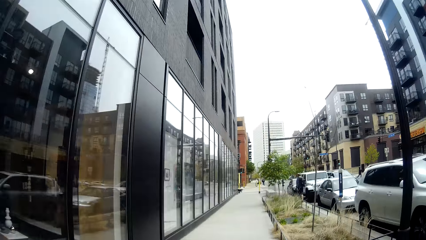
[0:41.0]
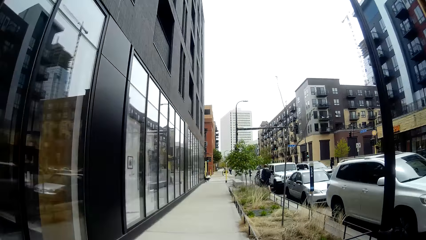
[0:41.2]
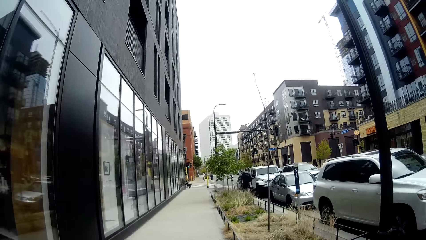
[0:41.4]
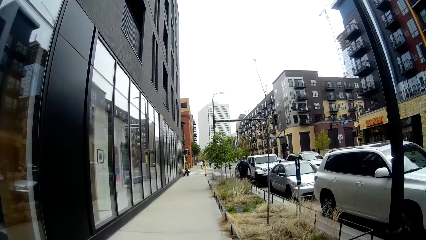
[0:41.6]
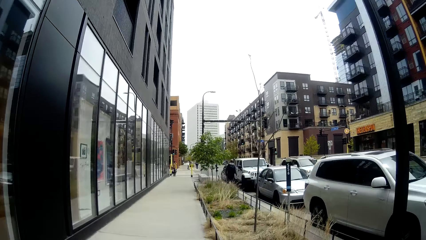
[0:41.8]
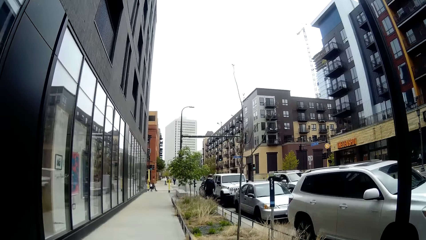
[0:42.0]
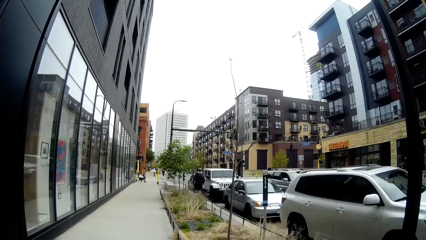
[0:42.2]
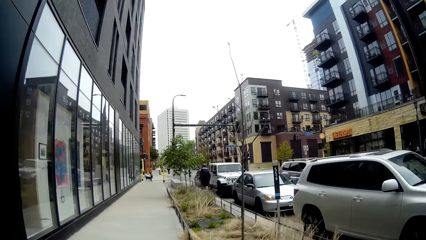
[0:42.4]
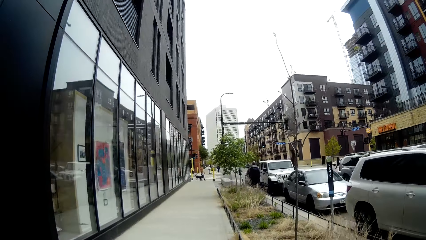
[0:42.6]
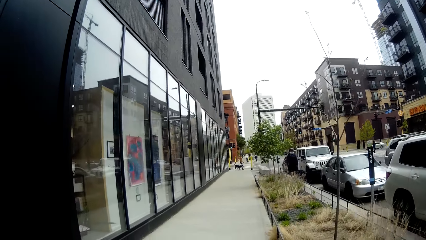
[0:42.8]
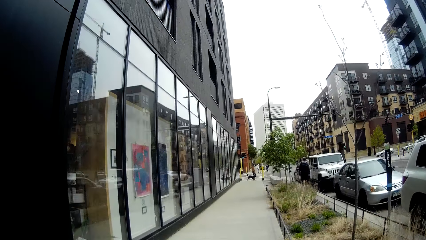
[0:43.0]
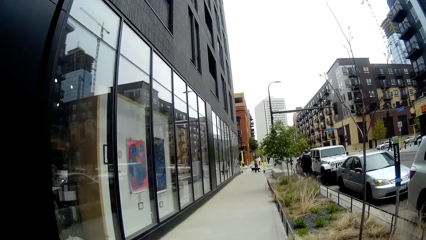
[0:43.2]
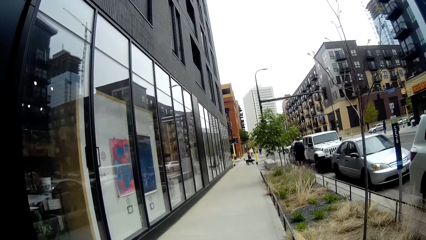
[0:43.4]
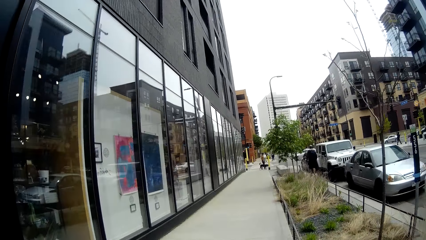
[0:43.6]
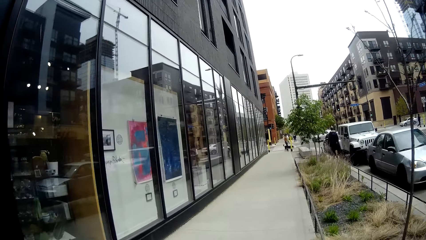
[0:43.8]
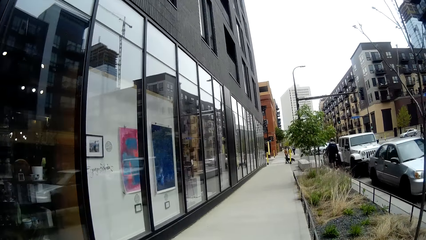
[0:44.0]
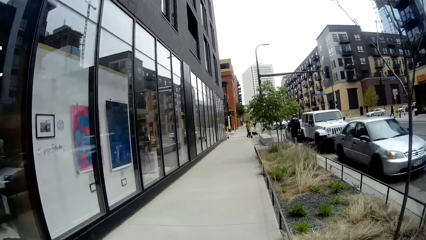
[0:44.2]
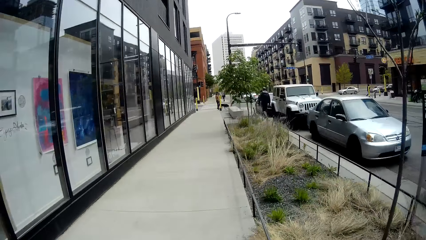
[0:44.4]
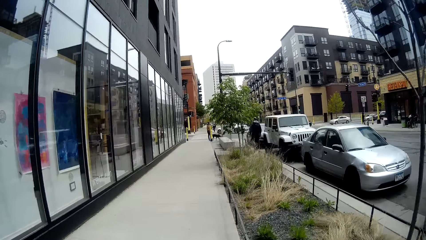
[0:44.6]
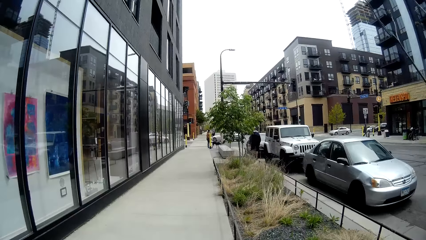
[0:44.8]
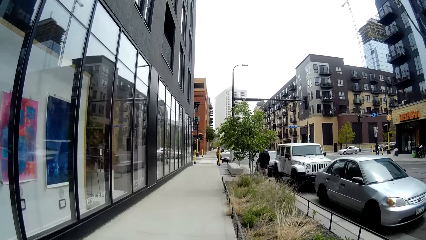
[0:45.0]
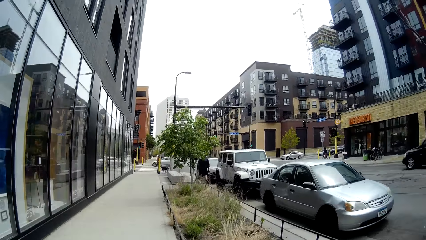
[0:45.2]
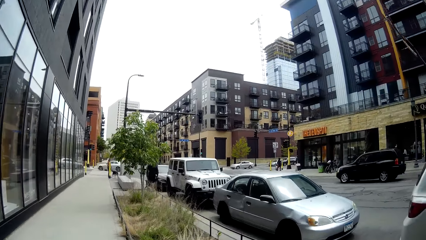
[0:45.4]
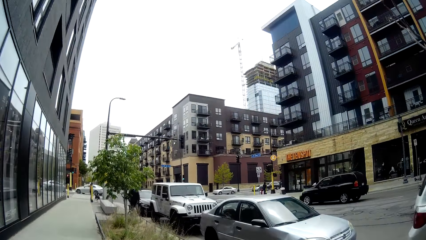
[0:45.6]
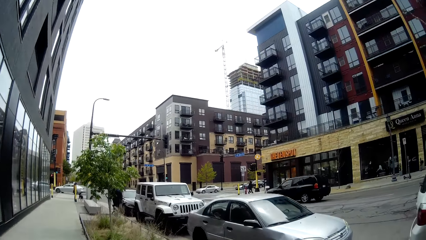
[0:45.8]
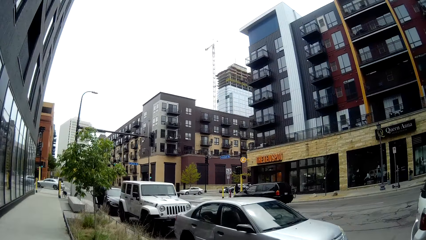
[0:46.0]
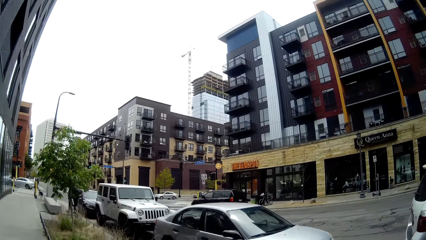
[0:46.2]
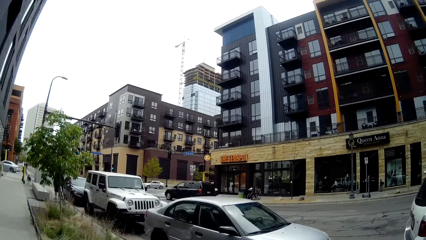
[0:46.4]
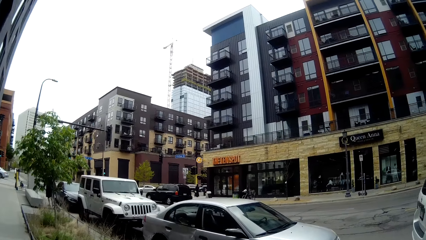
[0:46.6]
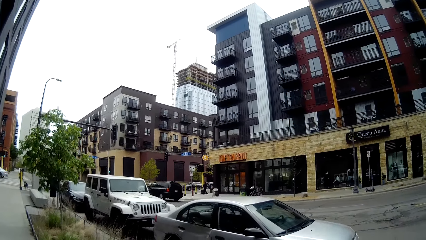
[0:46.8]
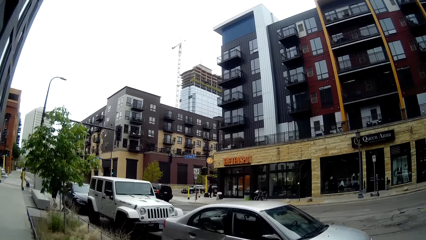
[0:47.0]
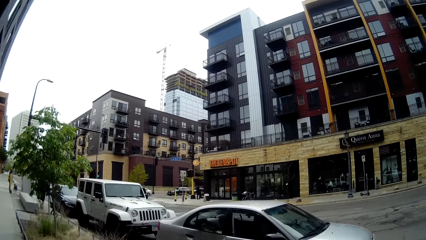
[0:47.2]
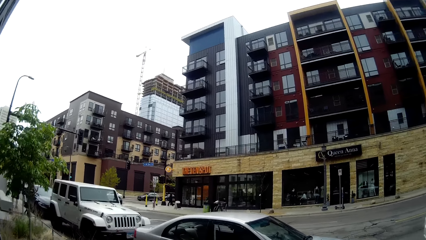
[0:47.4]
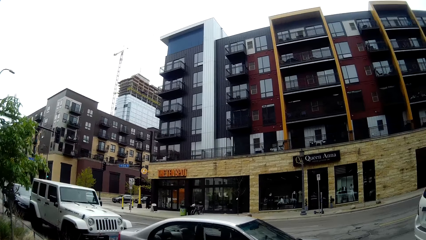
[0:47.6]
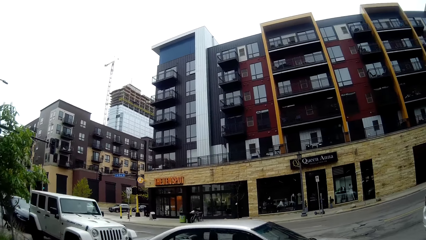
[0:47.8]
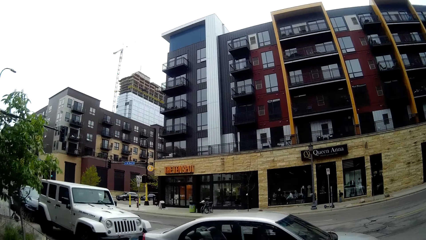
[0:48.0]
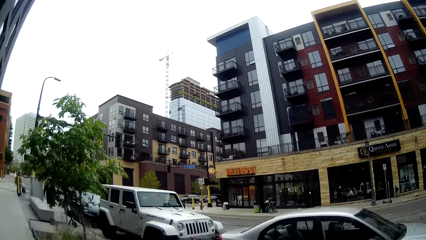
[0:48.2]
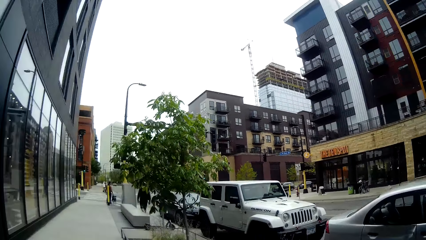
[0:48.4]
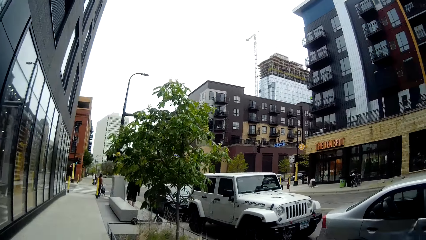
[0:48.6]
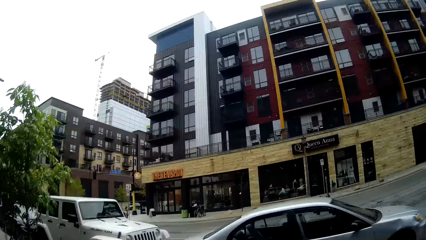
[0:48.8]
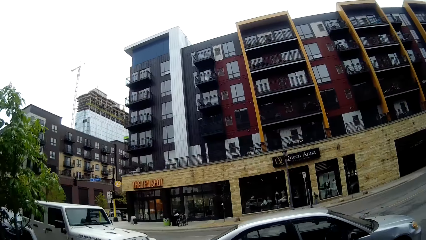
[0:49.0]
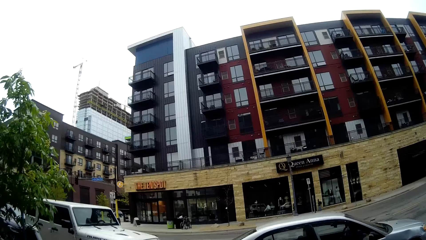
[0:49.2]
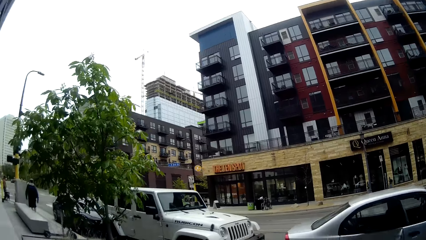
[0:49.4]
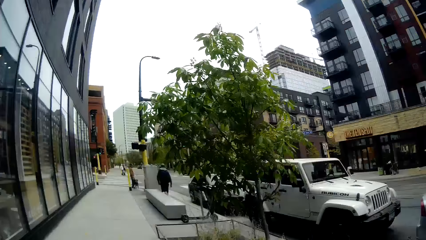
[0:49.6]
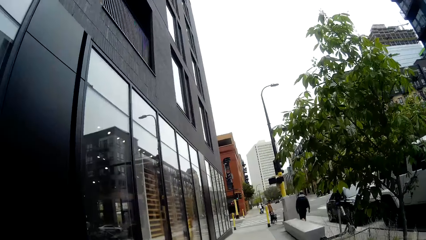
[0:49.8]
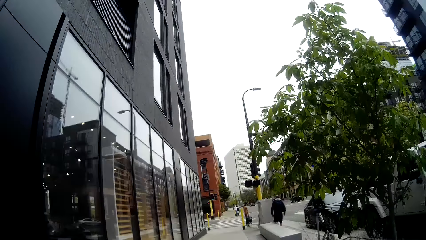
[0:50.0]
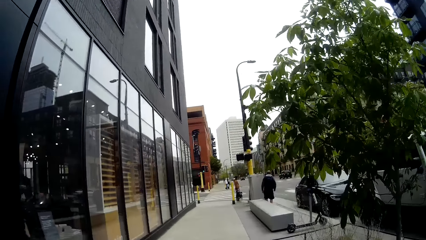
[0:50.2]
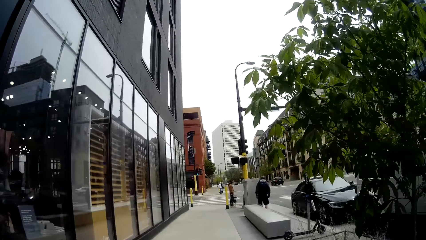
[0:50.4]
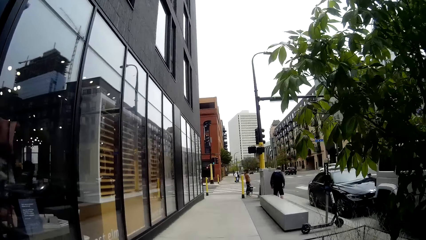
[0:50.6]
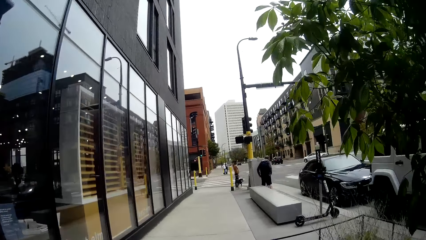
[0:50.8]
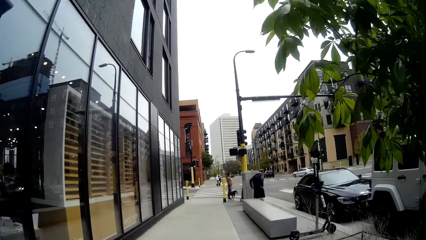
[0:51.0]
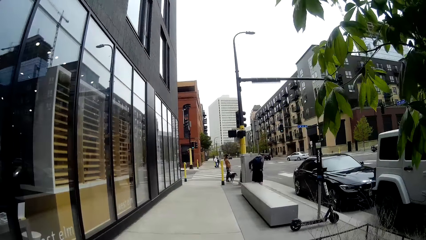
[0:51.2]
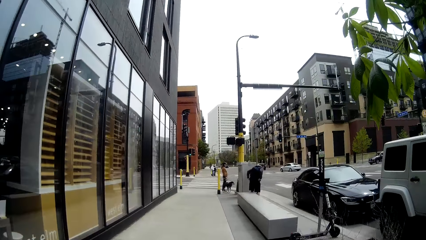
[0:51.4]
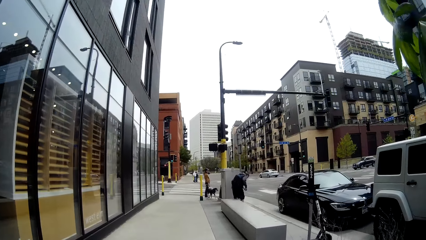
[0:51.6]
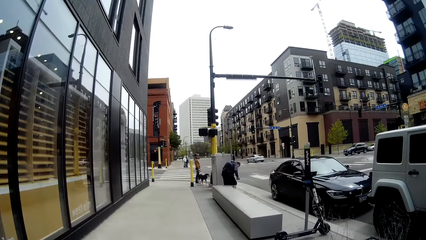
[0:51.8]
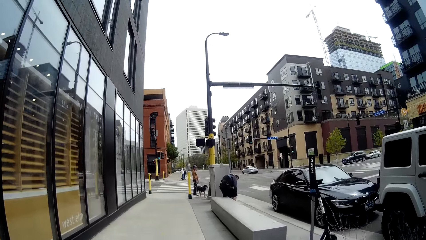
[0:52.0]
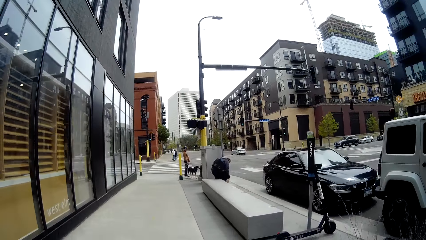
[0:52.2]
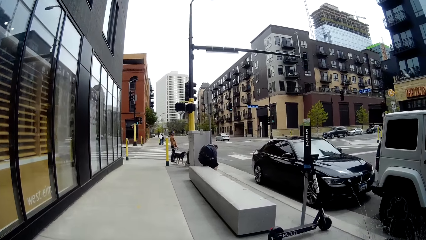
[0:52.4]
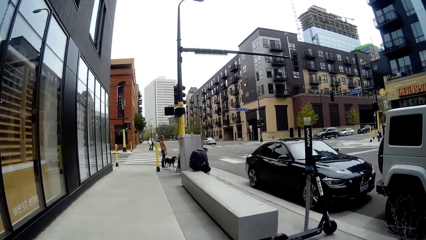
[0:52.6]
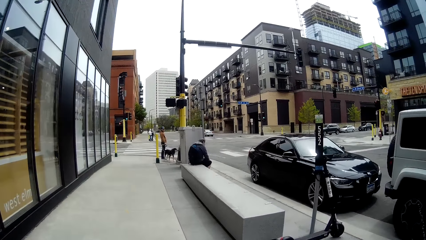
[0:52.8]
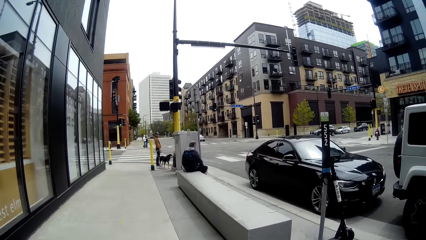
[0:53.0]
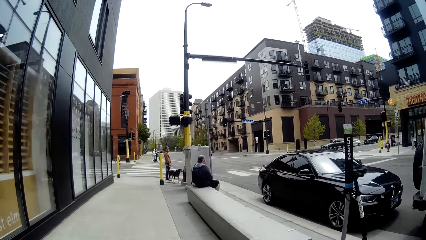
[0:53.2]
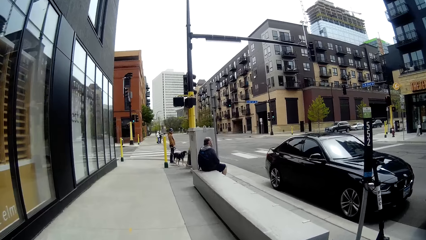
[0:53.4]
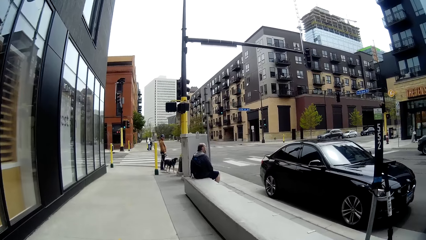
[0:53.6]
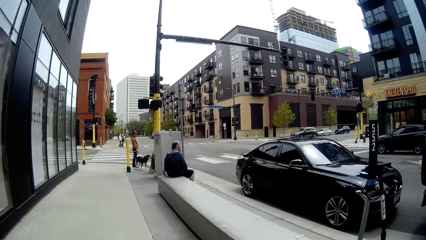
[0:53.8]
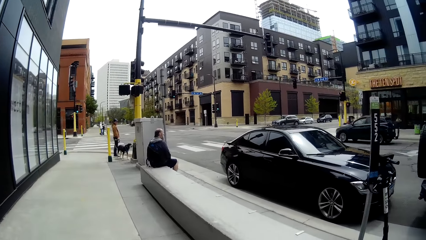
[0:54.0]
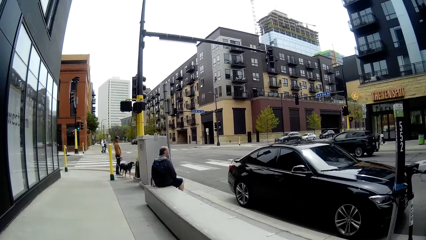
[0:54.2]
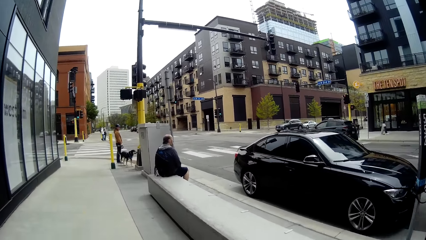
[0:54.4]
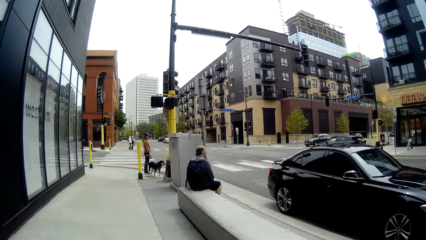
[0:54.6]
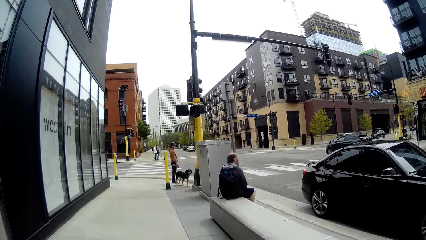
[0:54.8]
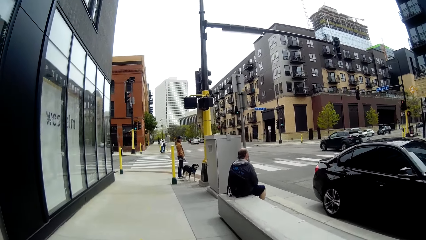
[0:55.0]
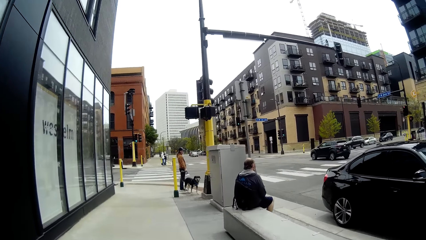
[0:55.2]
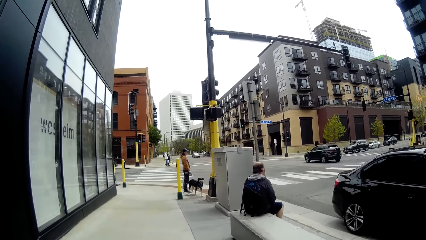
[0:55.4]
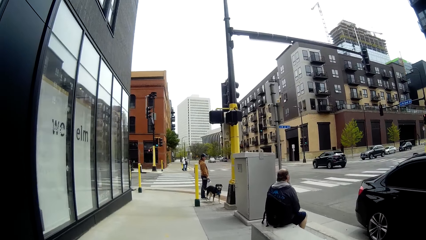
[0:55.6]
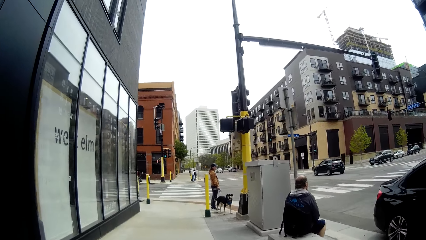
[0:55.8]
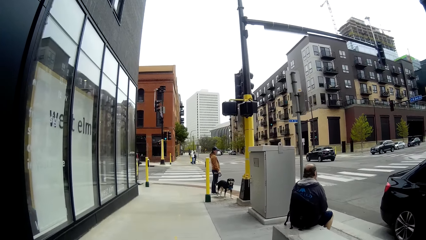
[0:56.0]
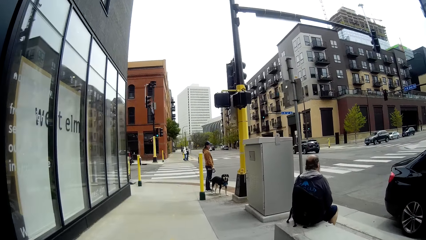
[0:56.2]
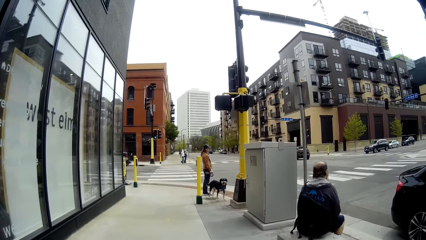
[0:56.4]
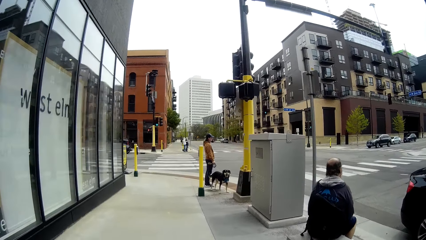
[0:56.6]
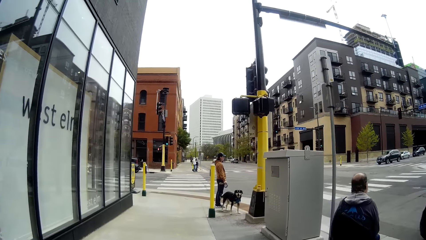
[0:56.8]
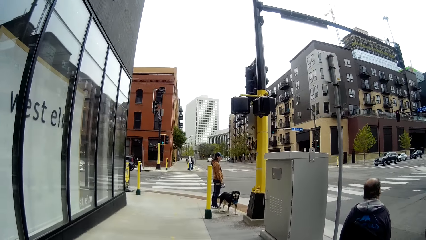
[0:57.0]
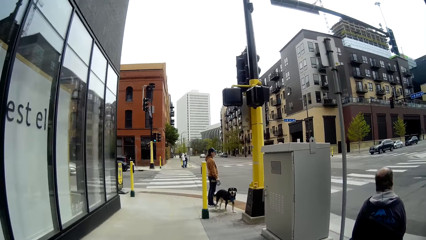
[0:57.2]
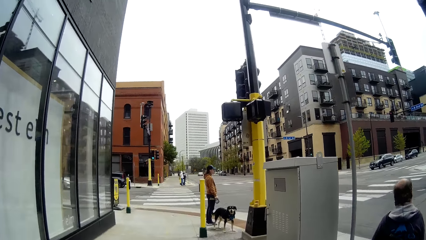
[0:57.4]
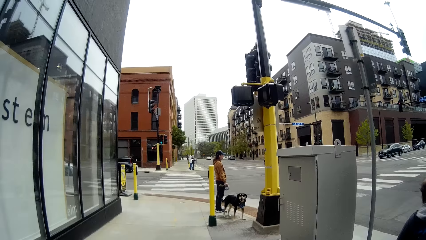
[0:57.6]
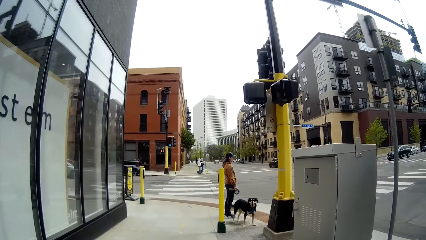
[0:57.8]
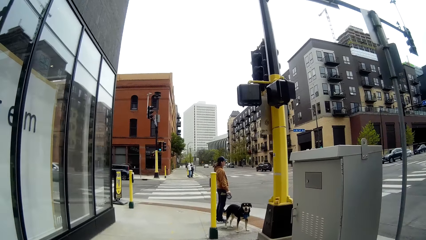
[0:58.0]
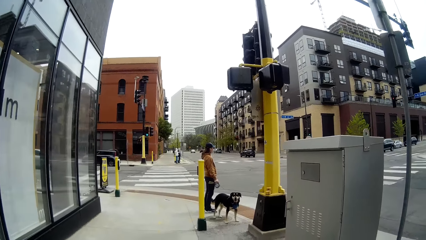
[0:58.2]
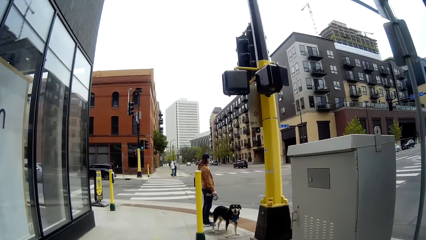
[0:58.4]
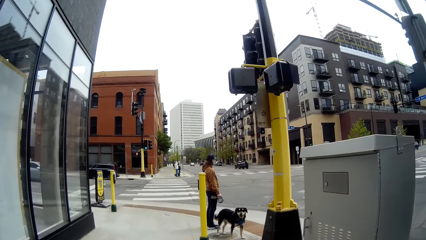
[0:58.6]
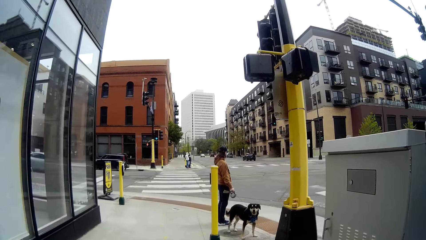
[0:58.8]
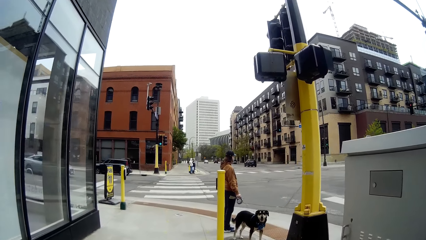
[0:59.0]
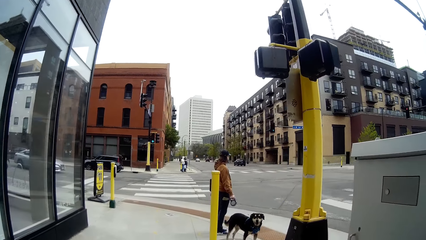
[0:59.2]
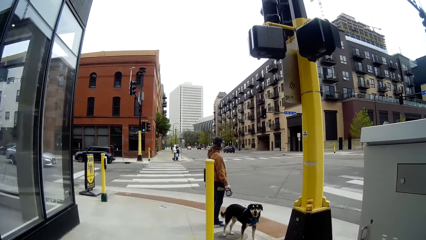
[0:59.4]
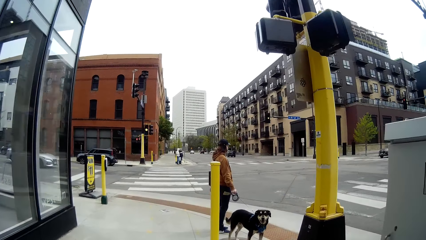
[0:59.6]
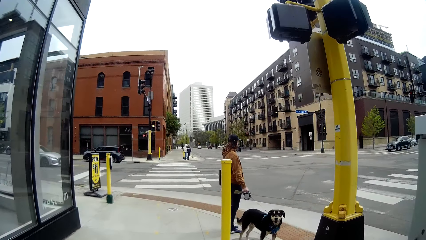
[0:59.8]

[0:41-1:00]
A man sits on a roadside kerb.
